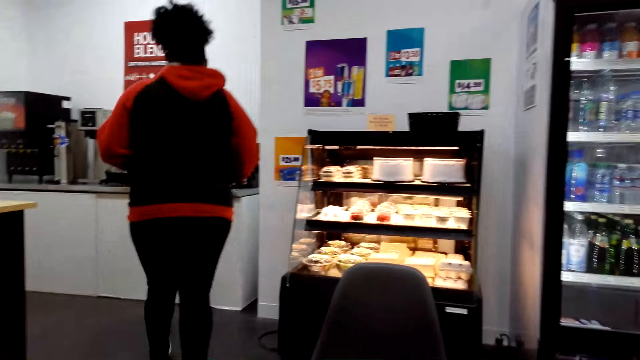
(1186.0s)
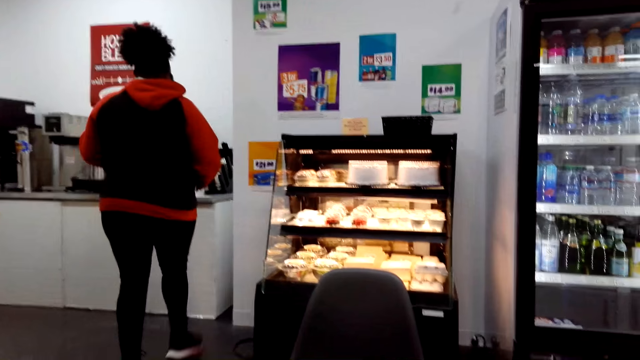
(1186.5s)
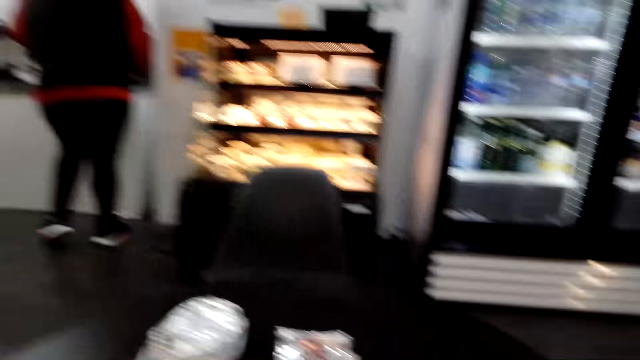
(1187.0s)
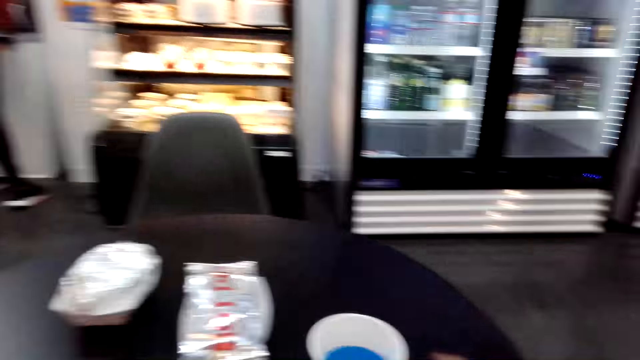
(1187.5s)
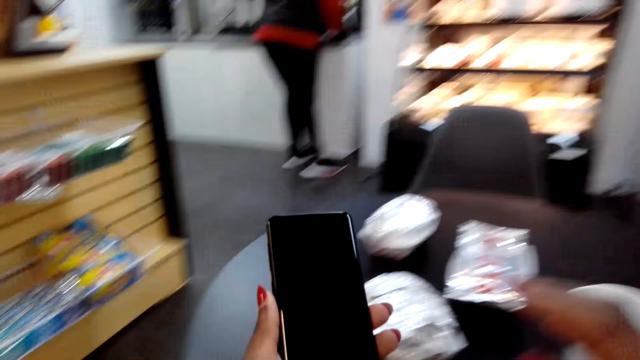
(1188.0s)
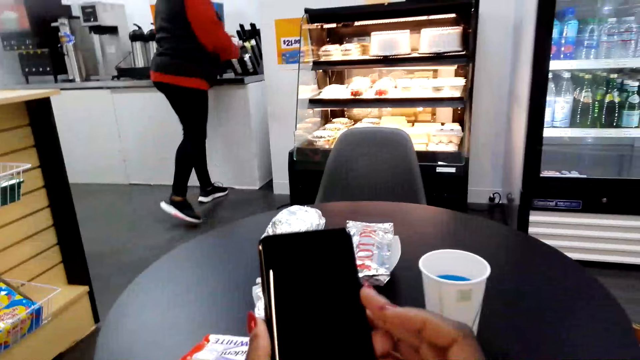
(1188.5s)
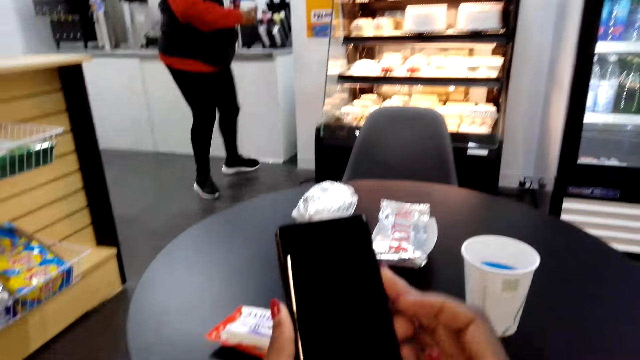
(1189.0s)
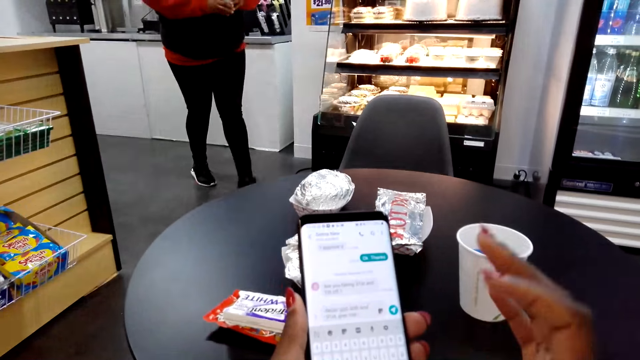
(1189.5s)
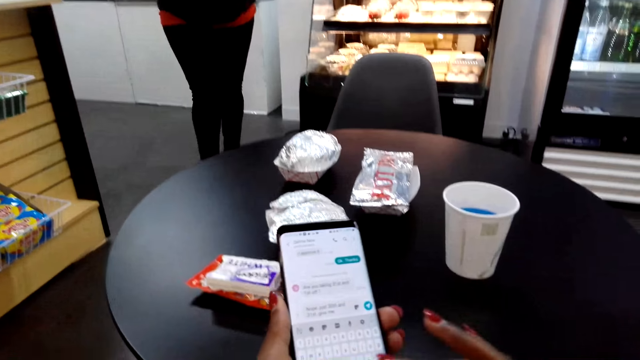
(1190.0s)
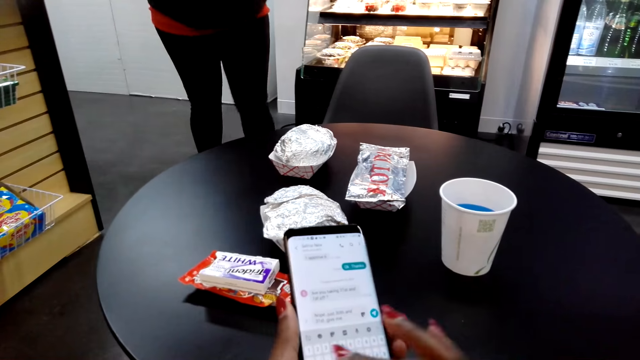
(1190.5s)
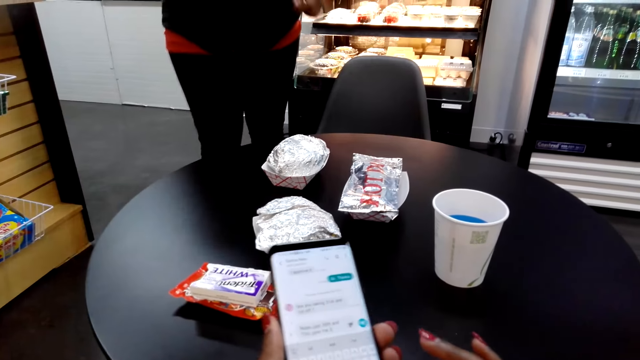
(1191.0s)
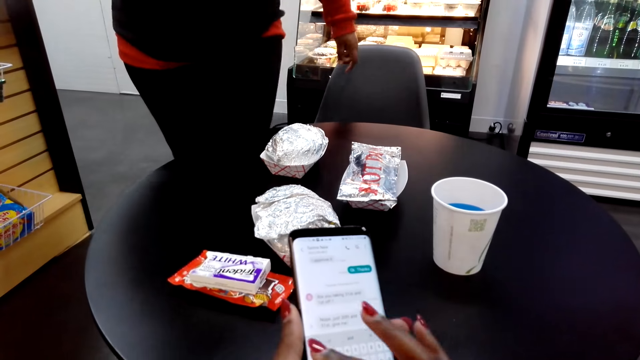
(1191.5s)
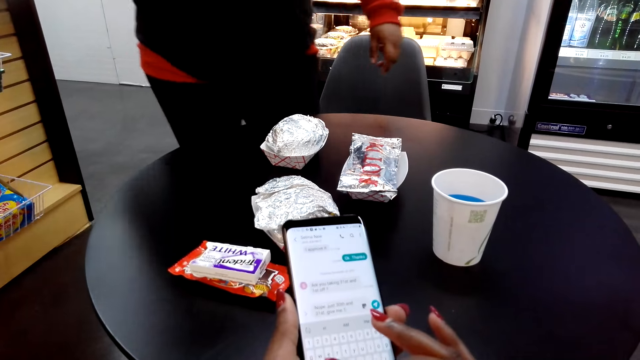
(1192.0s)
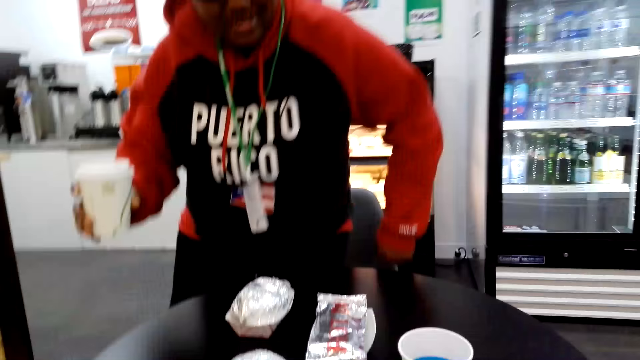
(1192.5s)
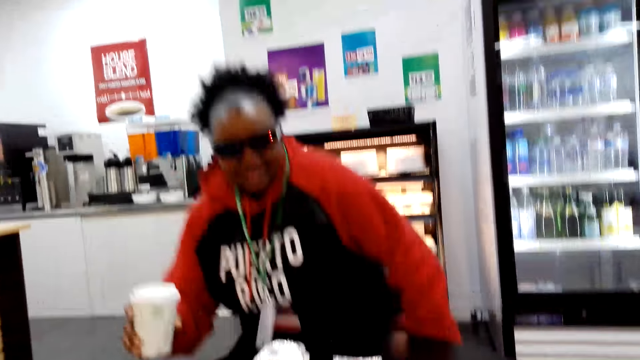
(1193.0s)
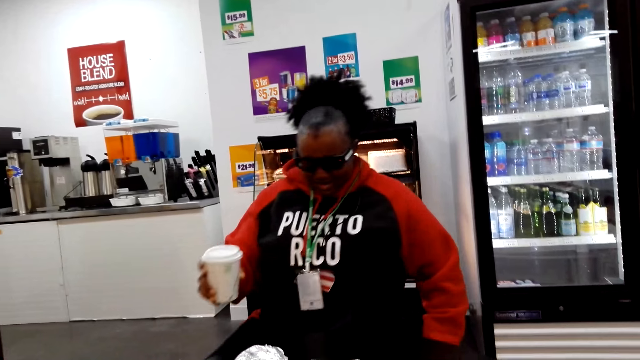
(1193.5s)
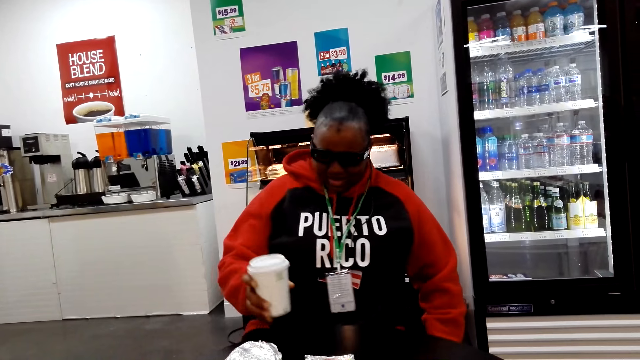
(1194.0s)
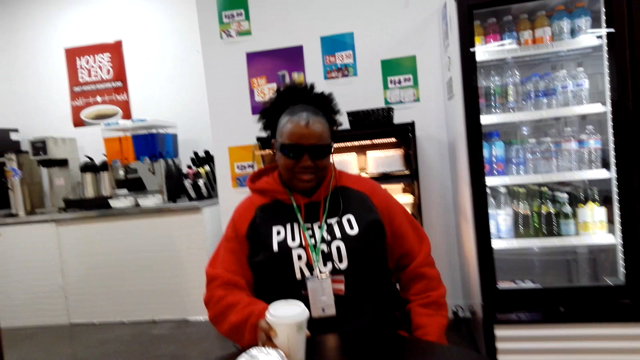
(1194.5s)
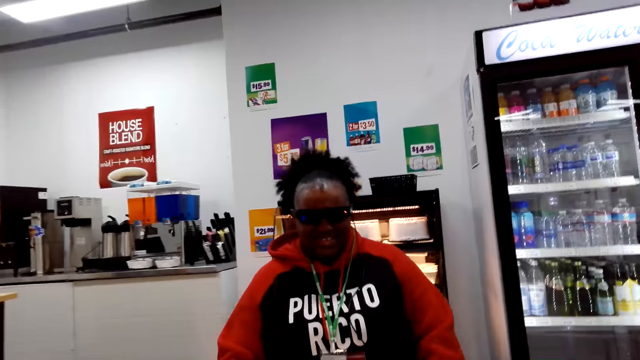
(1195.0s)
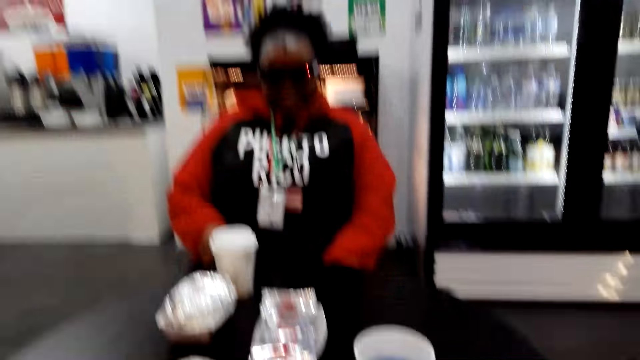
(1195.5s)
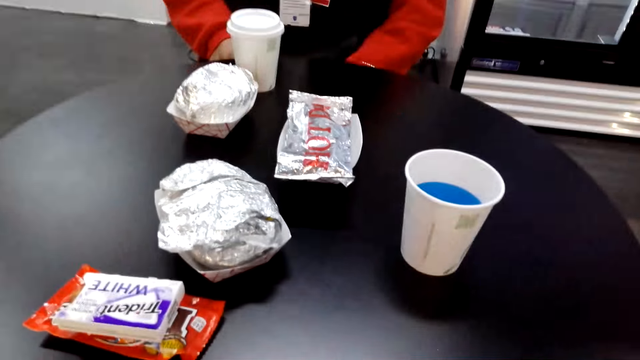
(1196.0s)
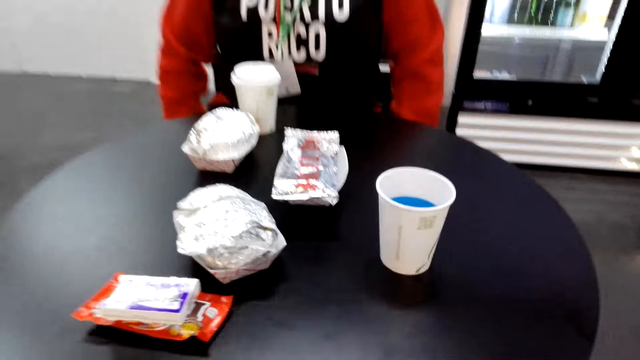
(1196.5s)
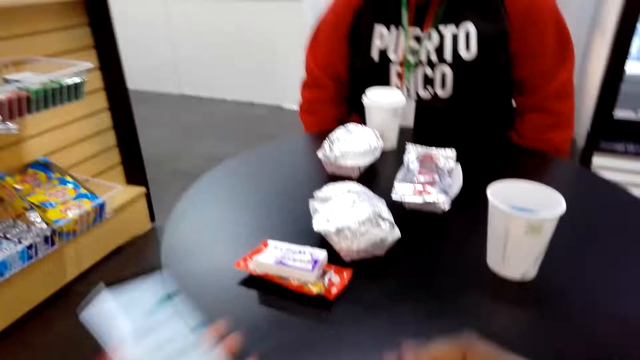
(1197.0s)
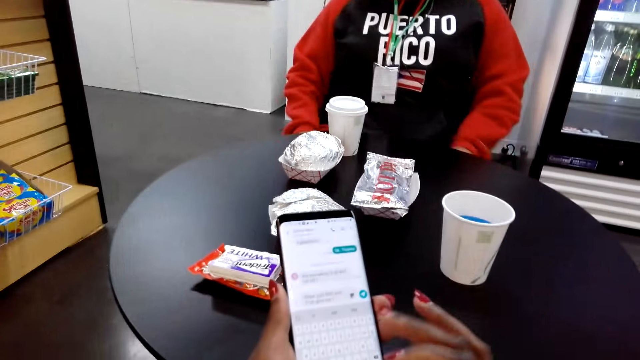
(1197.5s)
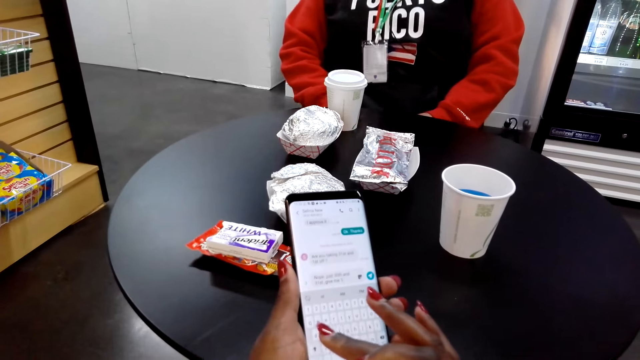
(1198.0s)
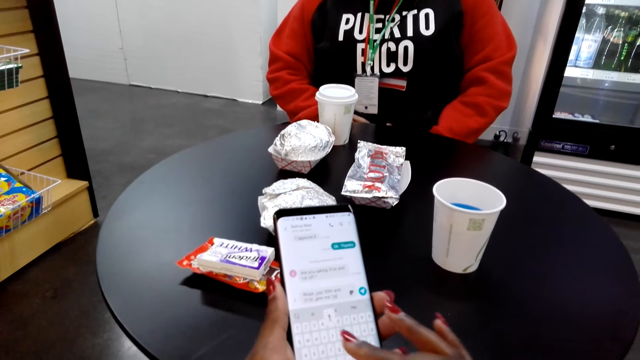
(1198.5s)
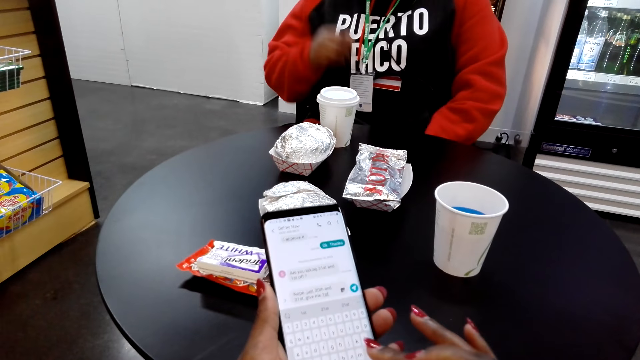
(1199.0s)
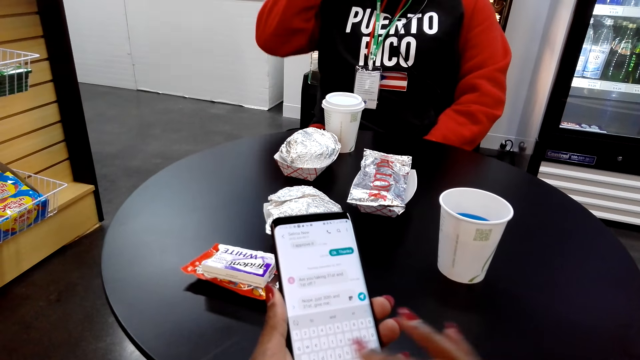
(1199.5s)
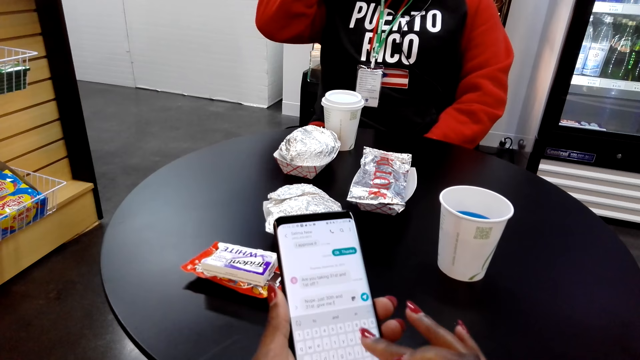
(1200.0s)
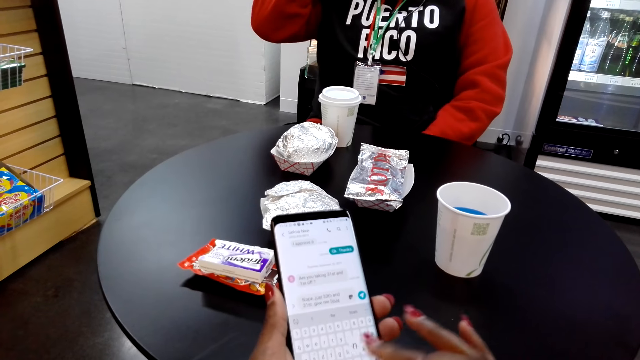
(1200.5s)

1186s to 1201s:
The camera wearer picks up the coffee. She stares at the cellphone. She dials the phone. She scrolls on her cellphone. She dials the phone again. She sits on a chair. She converses with a woman. She types on her cellphone.

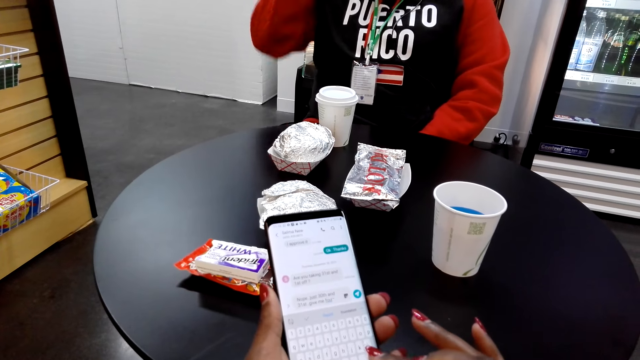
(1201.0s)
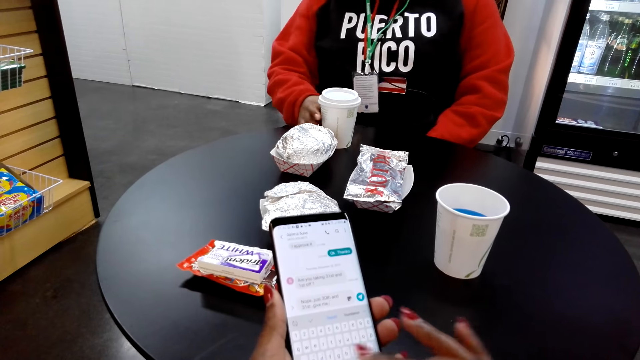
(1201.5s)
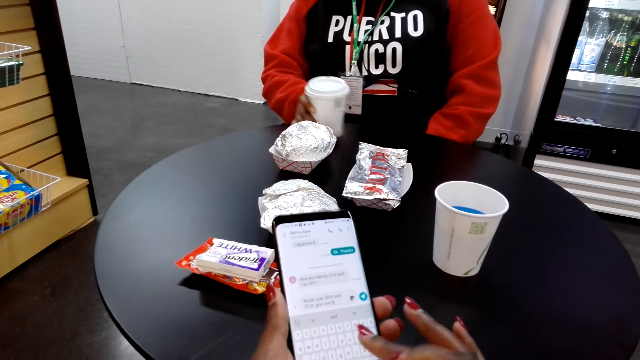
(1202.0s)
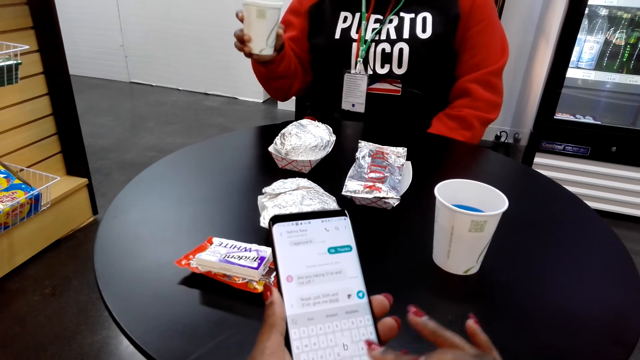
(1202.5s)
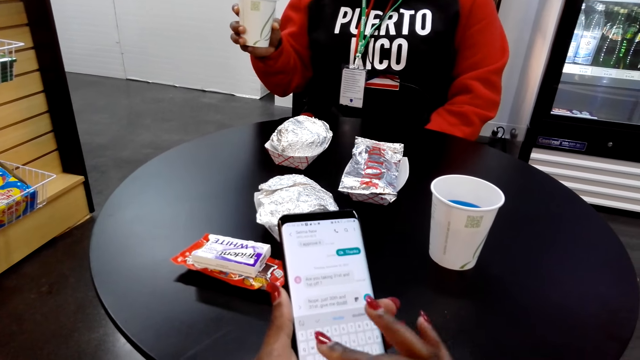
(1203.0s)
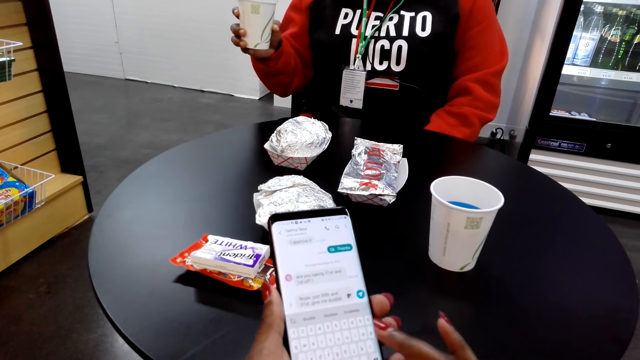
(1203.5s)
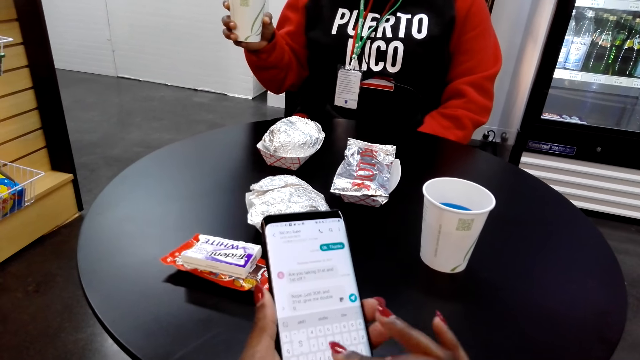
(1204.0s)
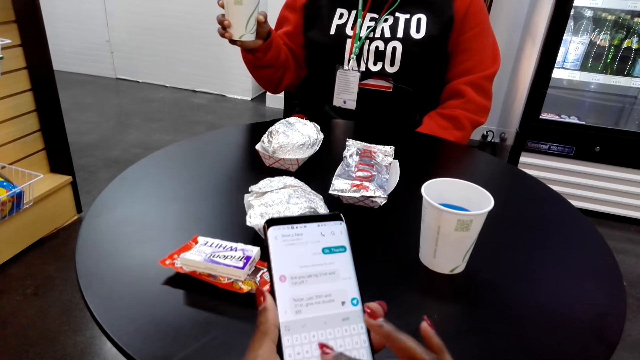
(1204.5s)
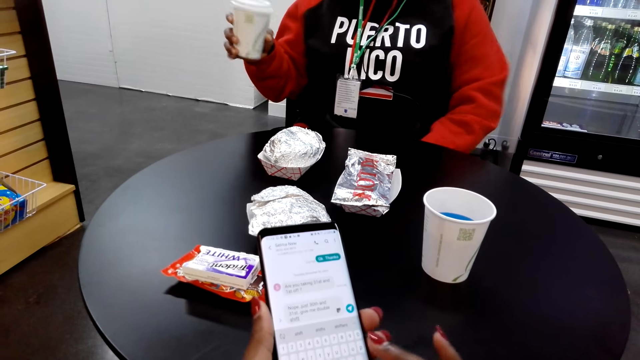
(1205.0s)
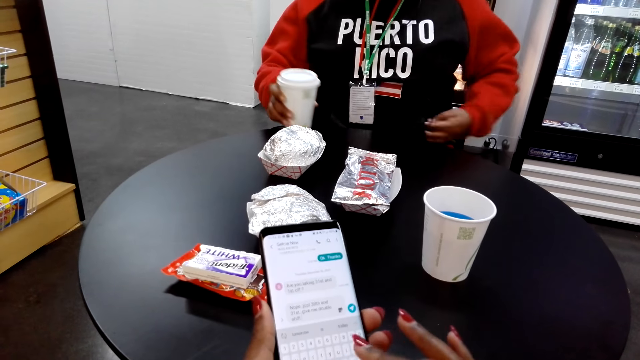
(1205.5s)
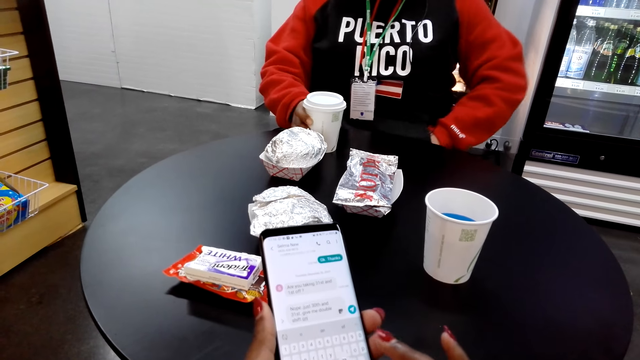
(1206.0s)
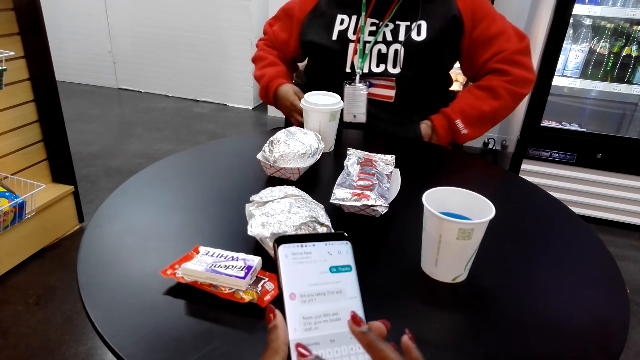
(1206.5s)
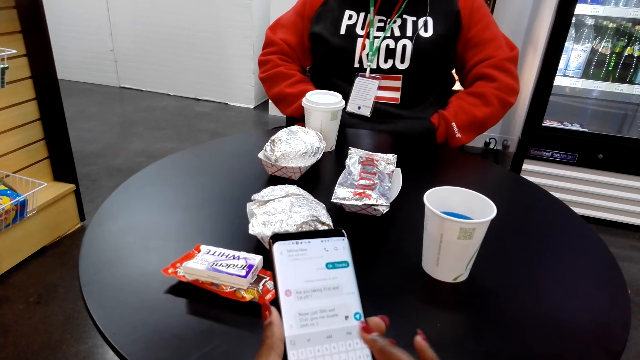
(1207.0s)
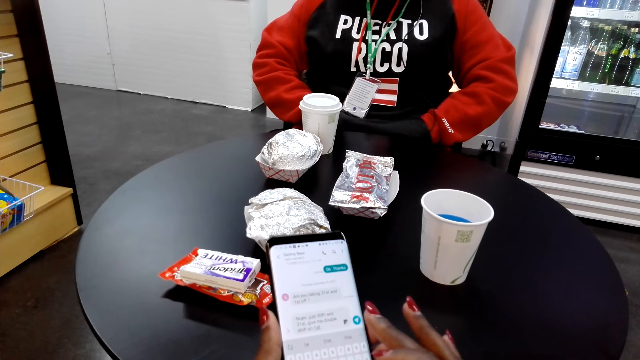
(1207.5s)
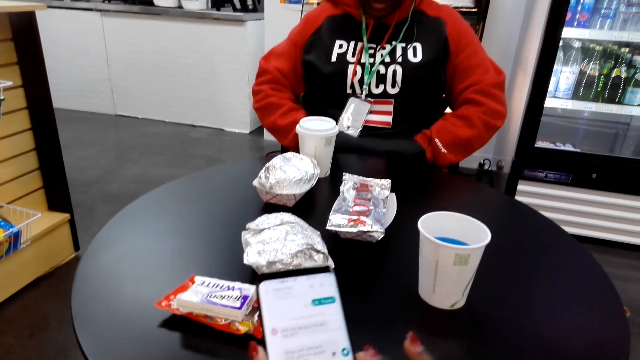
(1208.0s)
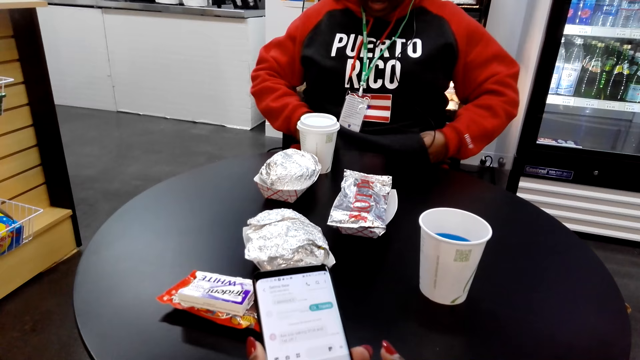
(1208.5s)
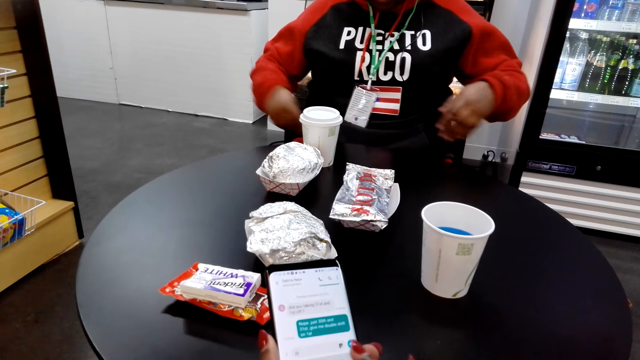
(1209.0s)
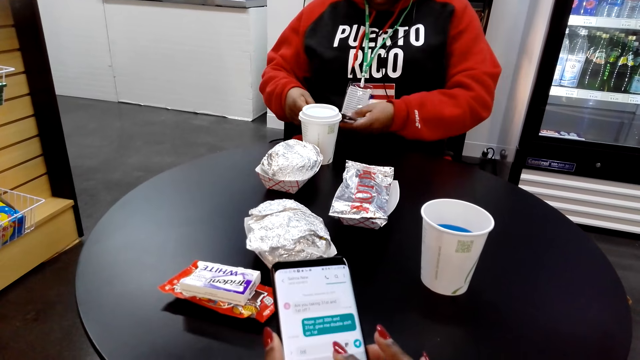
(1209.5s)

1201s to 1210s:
The camera wearer dials the phone. A person gets money.
